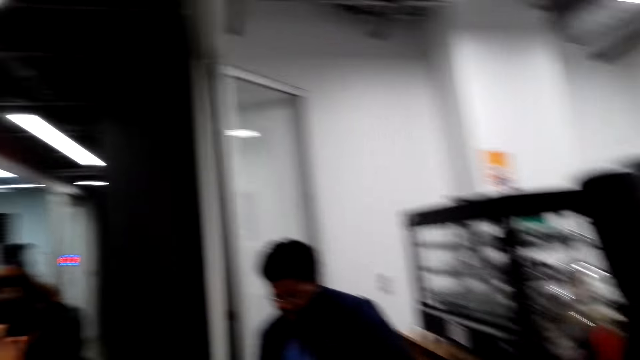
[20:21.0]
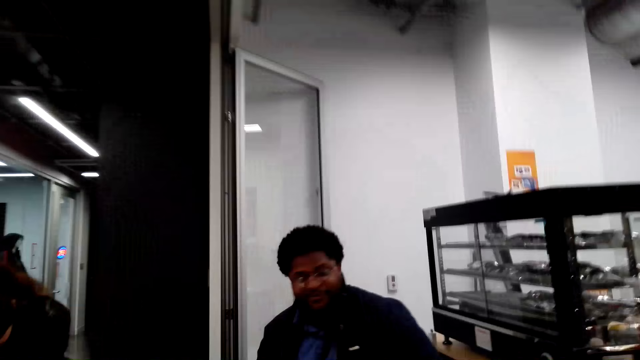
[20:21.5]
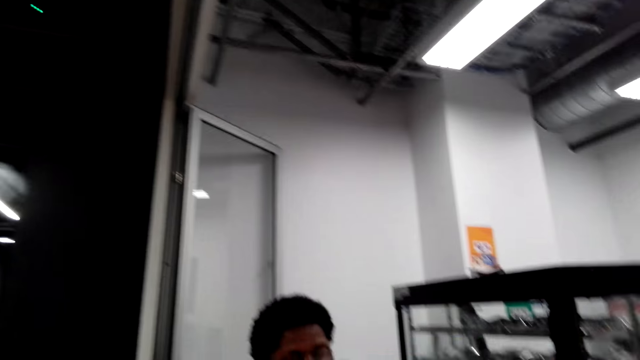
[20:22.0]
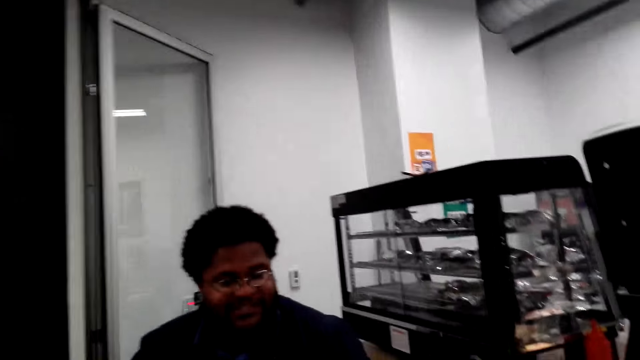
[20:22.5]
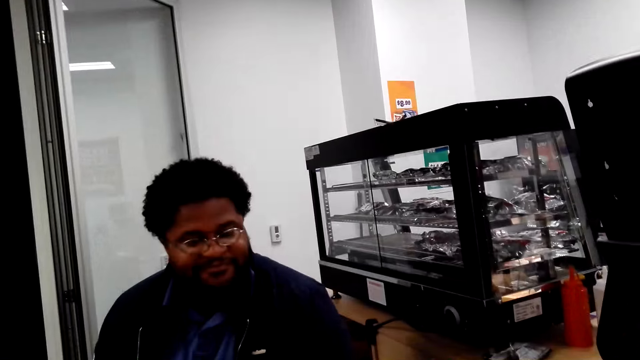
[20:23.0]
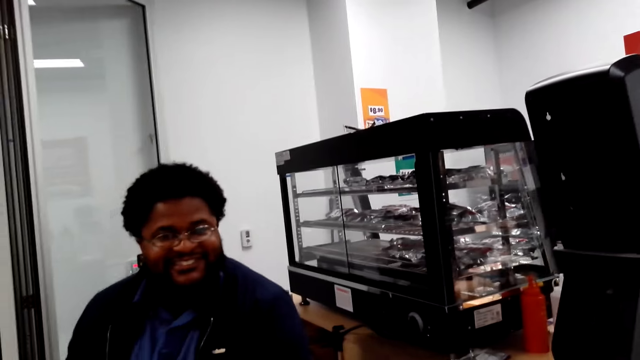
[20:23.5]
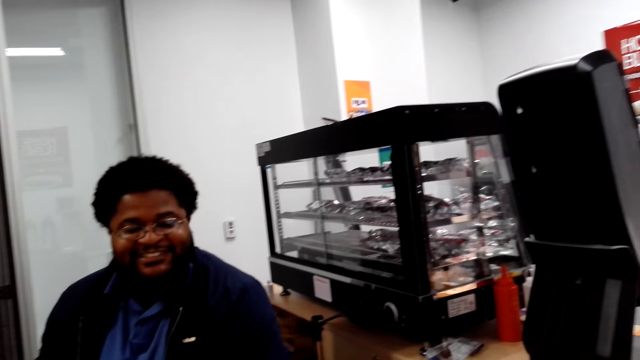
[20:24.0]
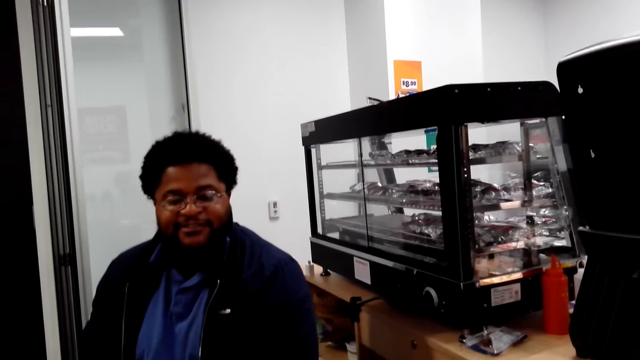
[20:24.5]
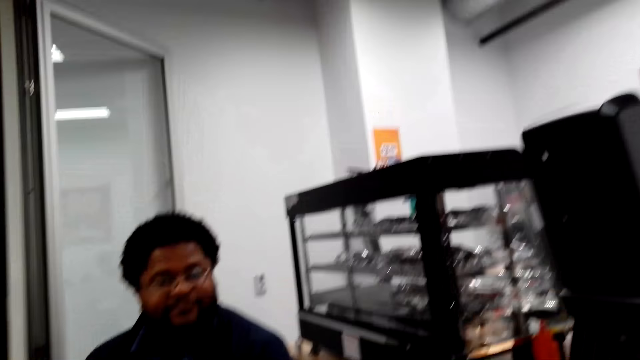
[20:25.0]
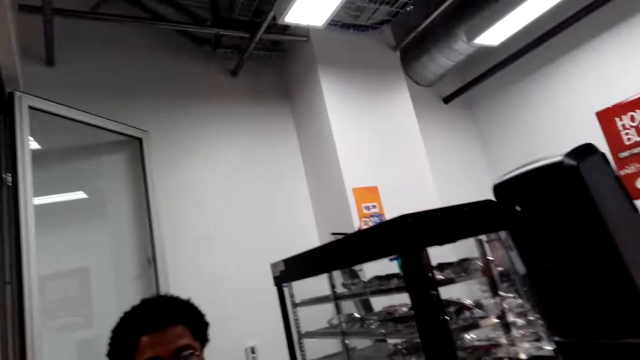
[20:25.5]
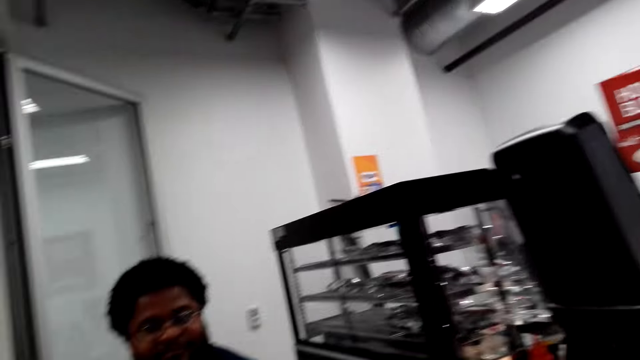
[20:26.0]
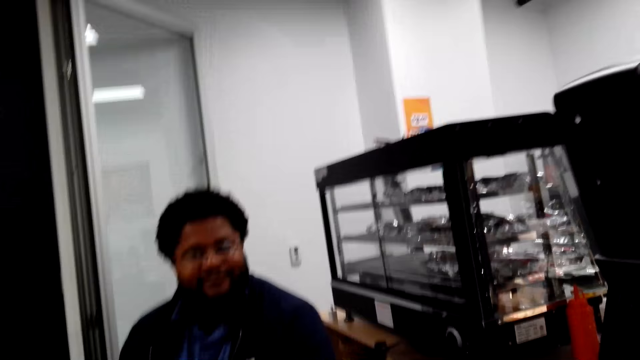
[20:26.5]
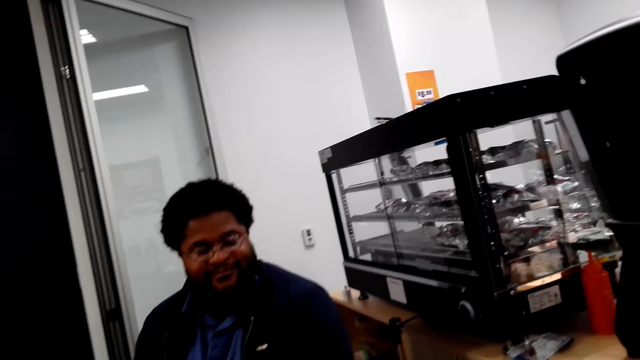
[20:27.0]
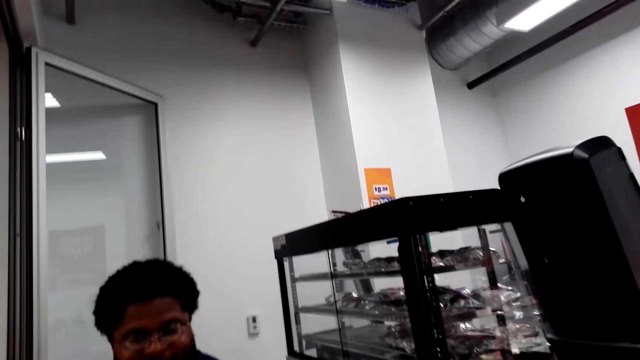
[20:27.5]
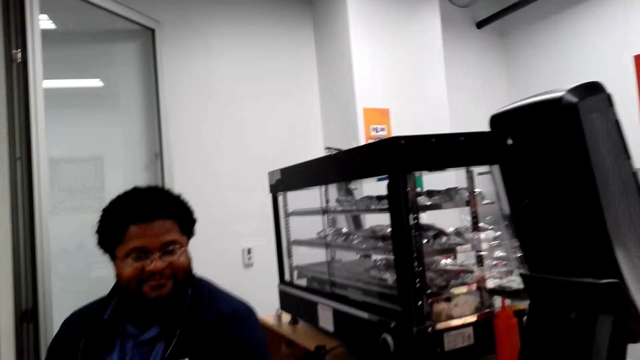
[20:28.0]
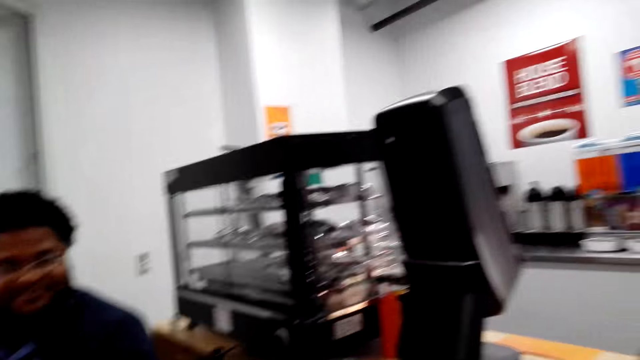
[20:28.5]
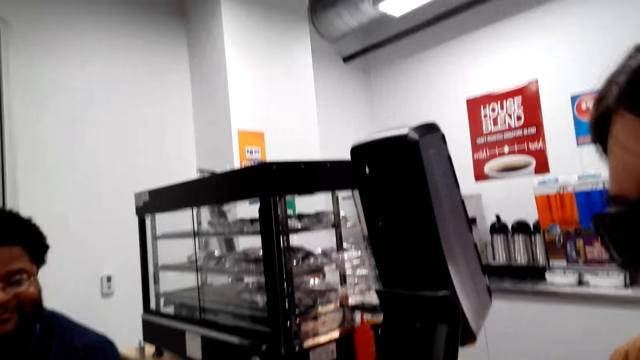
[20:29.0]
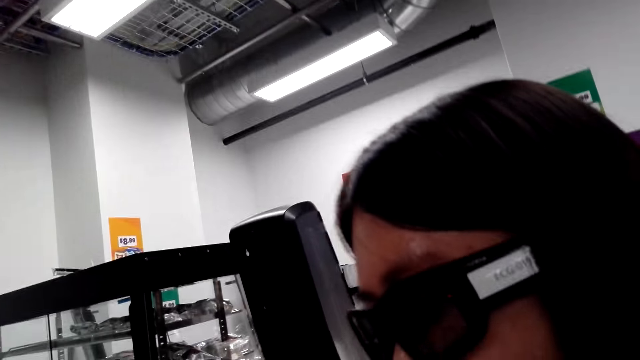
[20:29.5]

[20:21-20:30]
The camera wearer walks to the cashier desk. They move around. They dialogue with a cashier.

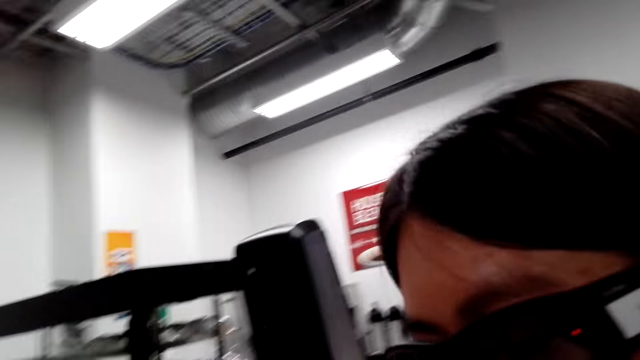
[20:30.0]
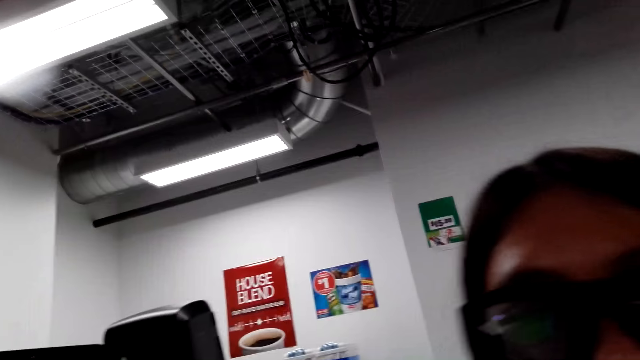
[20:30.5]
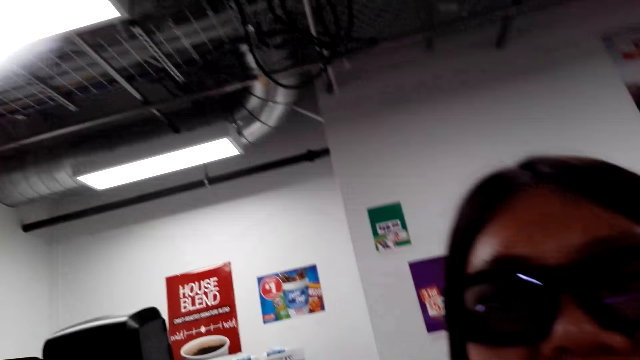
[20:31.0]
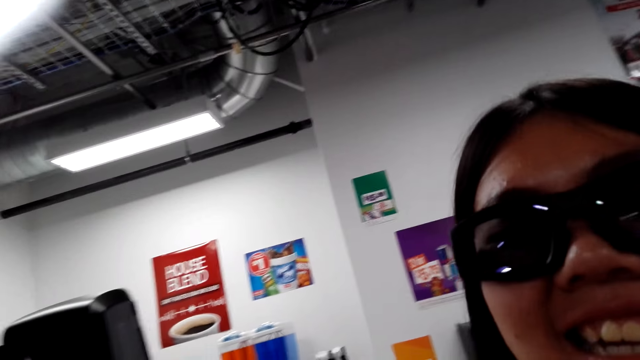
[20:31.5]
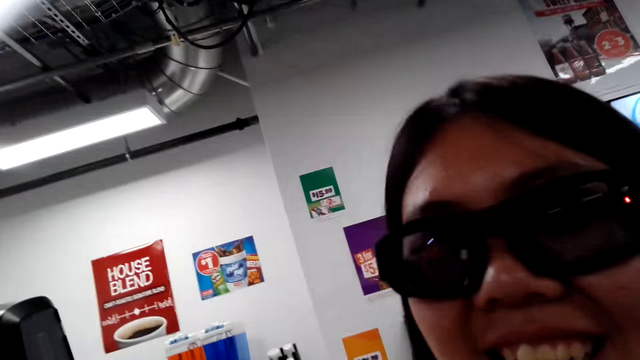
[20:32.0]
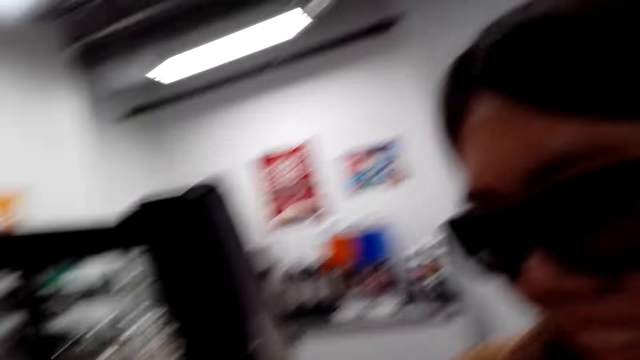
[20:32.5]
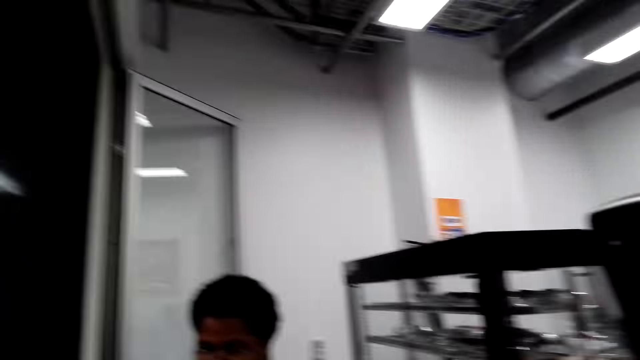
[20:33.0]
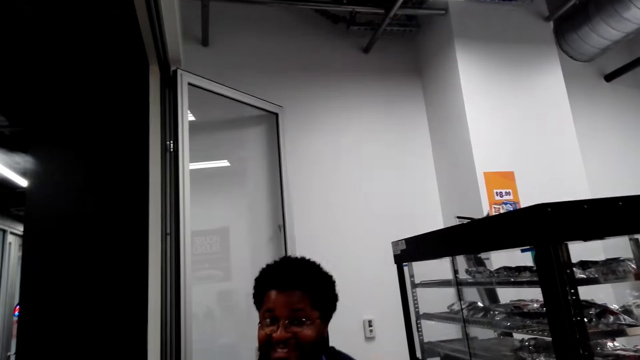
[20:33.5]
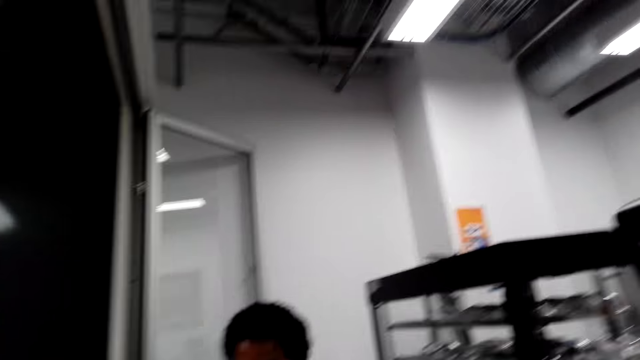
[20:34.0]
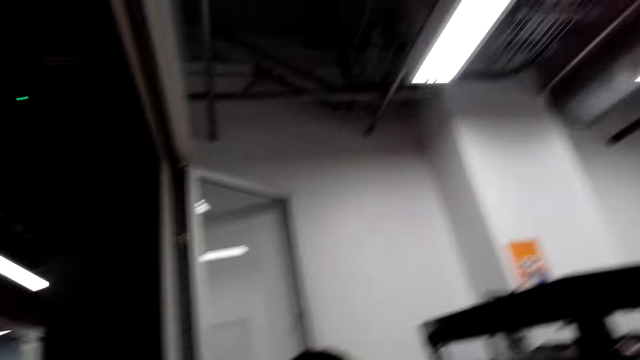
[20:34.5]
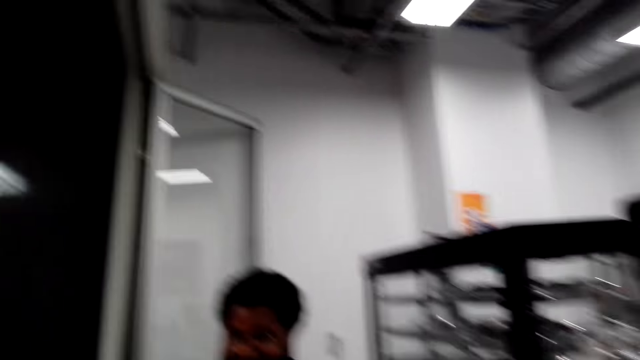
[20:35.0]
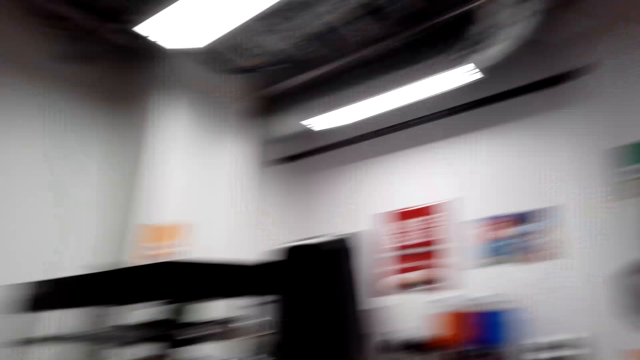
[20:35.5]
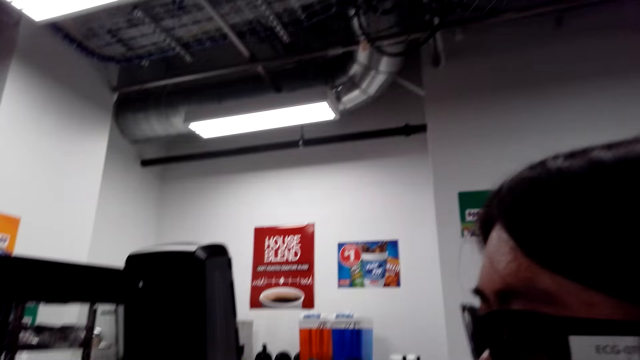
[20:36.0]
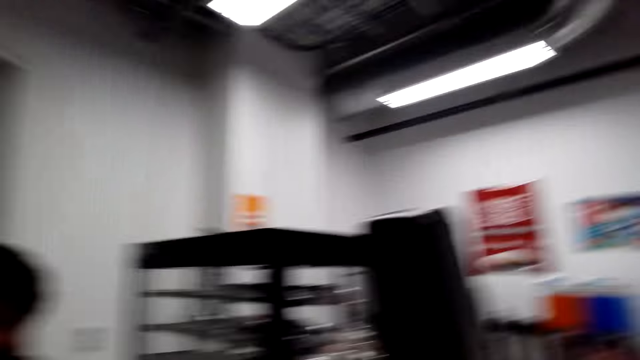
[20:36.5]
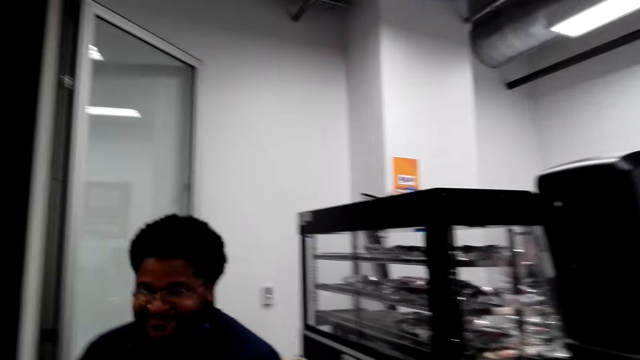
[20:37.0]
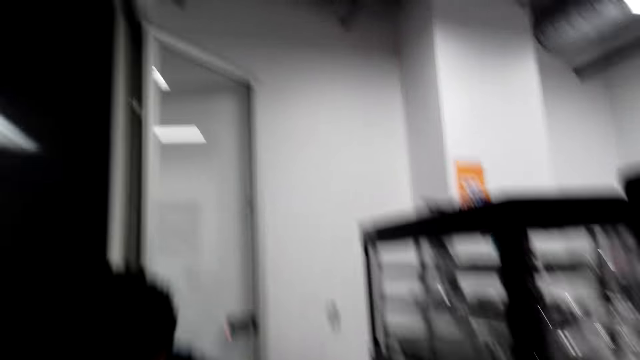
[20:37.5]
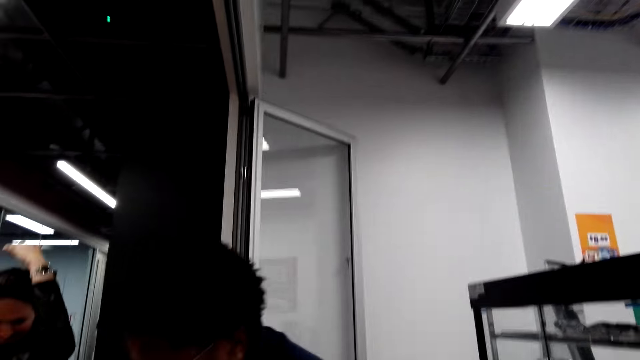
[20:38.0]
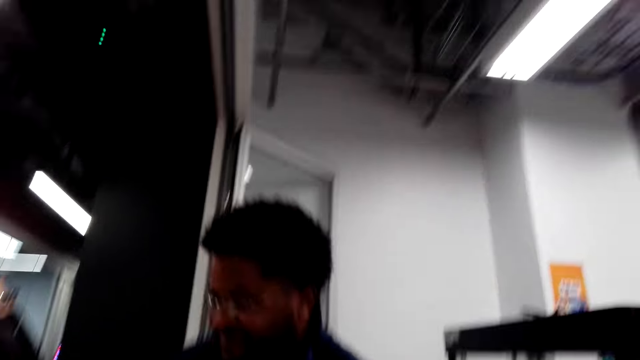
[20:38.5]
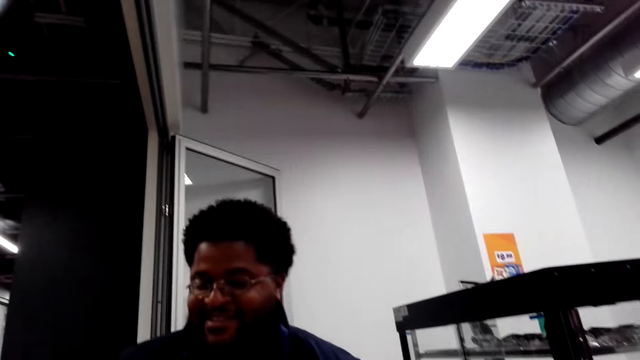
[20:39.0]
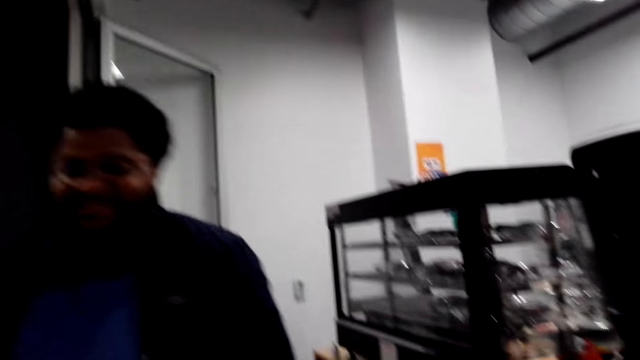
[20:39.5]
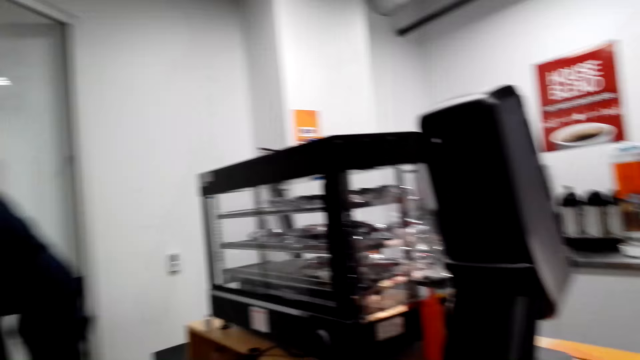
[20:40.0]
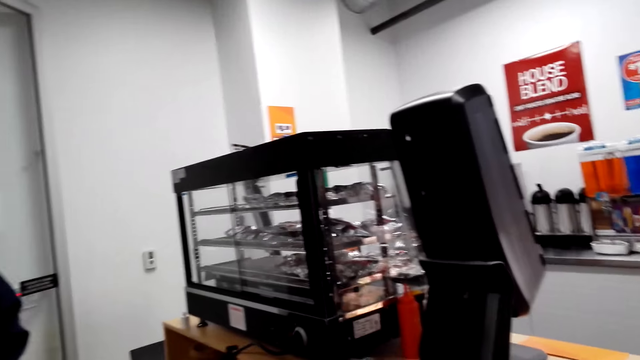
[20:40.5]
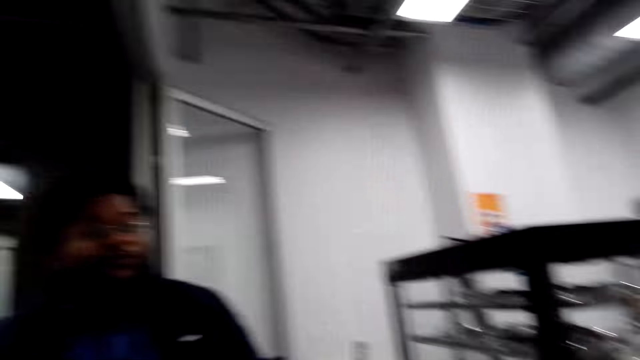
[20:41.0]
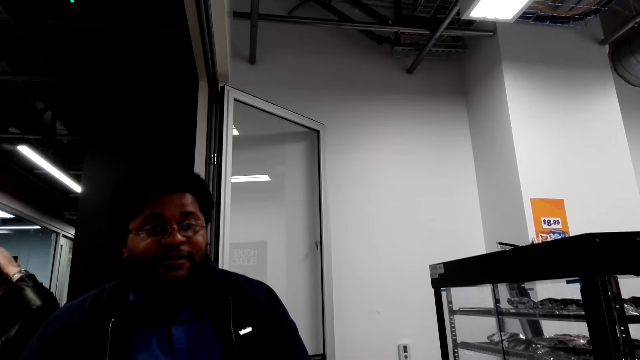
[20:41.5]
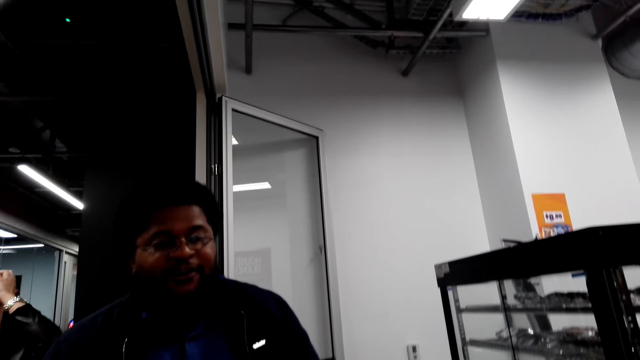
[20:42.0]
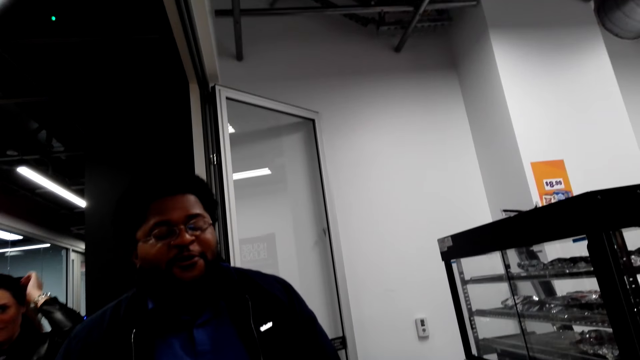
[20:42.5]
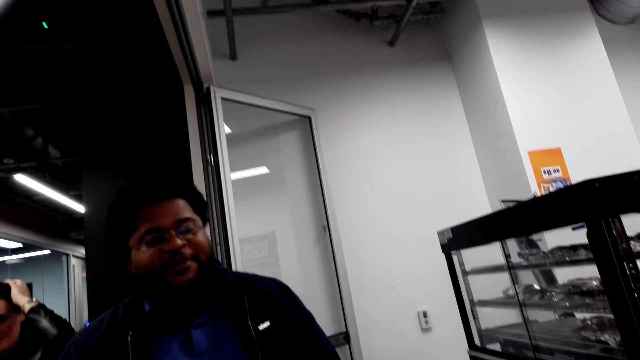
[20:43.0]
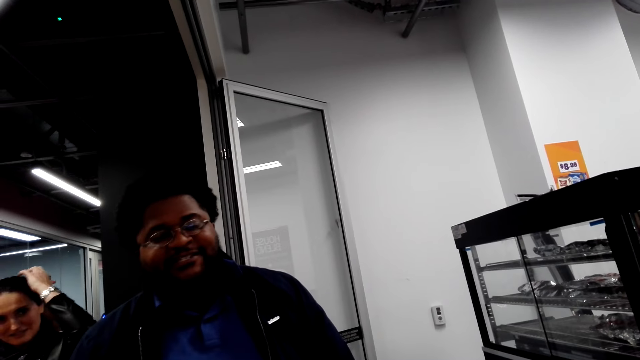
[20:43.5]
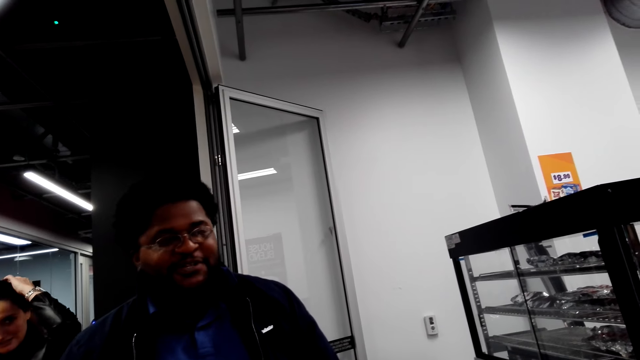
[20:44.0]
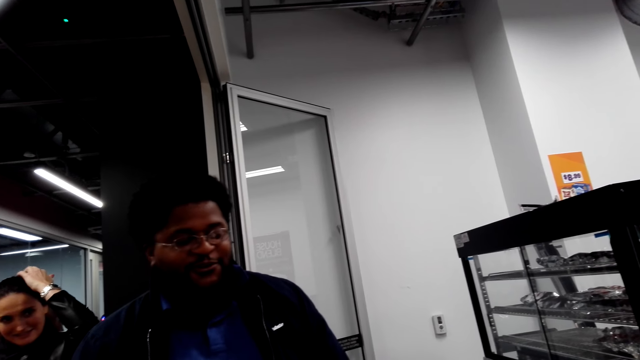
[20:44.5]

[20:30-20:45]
The camera wearer talks to a woman. They dialogue with a cashier.
